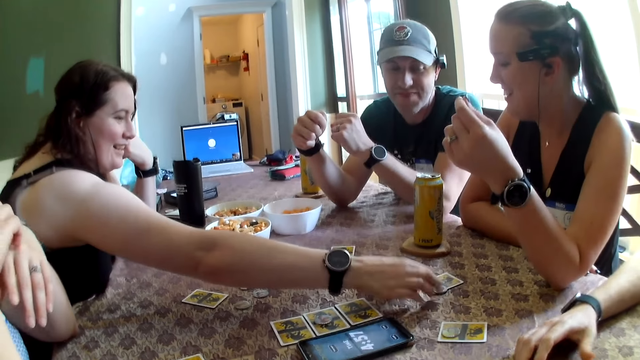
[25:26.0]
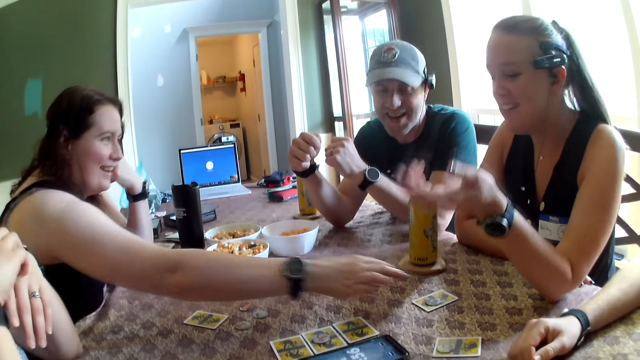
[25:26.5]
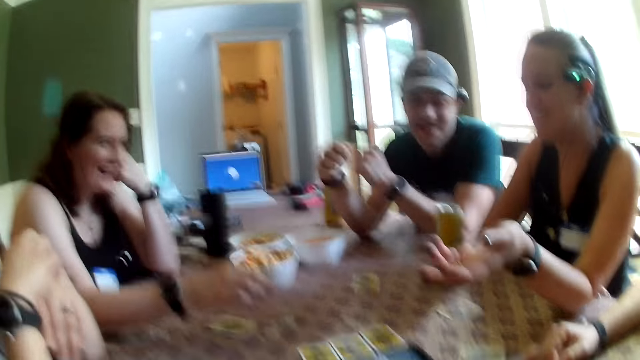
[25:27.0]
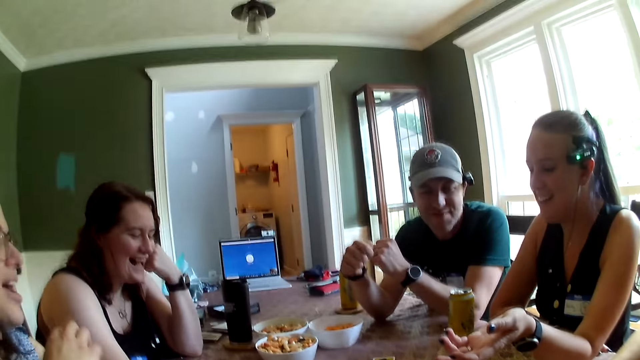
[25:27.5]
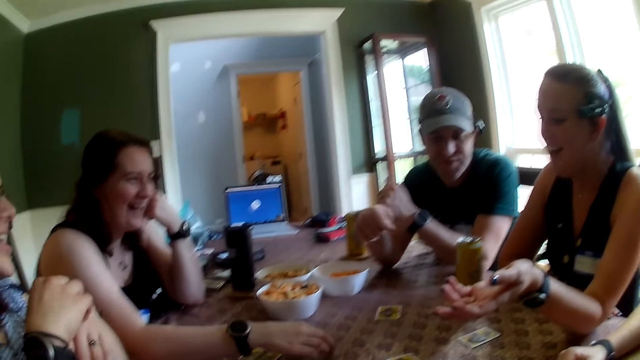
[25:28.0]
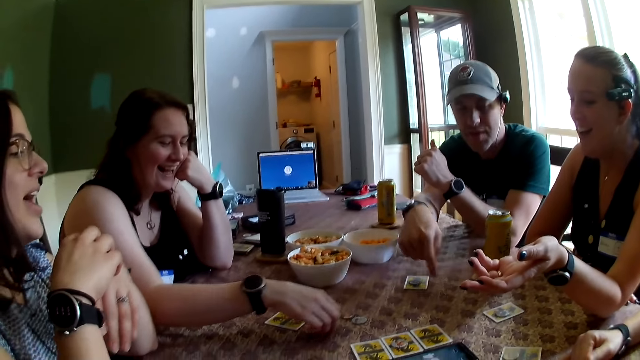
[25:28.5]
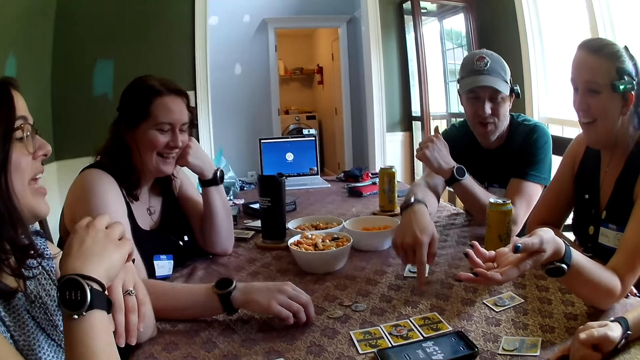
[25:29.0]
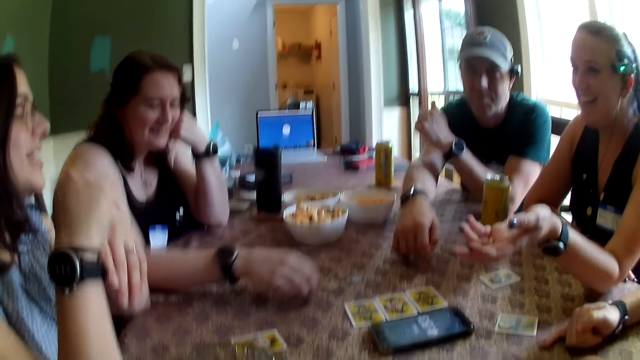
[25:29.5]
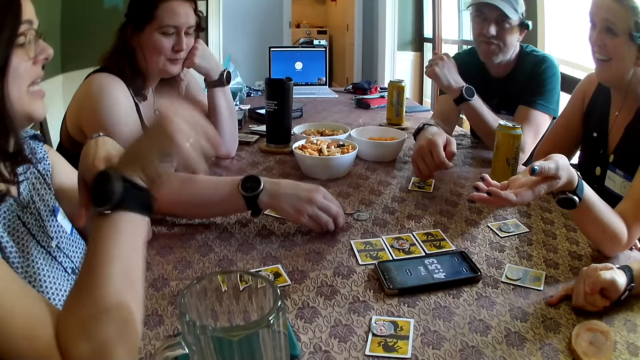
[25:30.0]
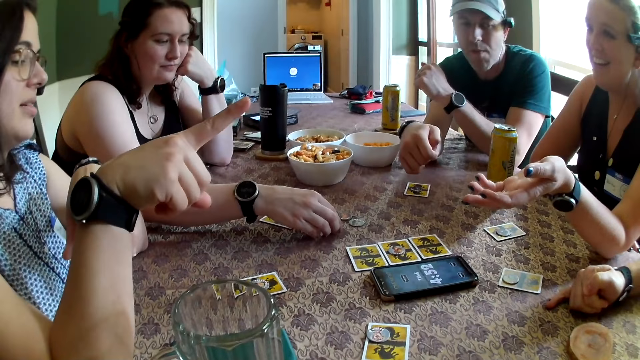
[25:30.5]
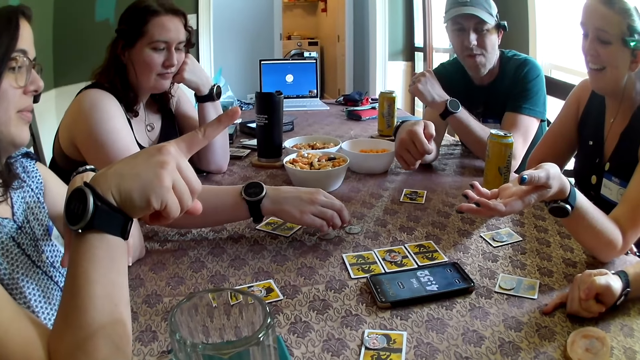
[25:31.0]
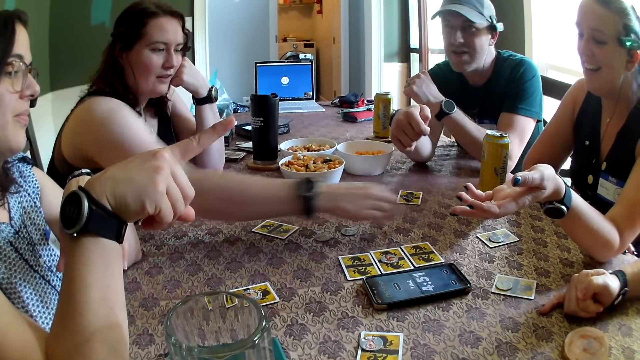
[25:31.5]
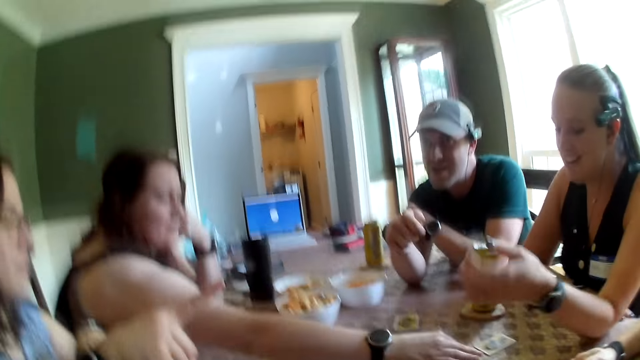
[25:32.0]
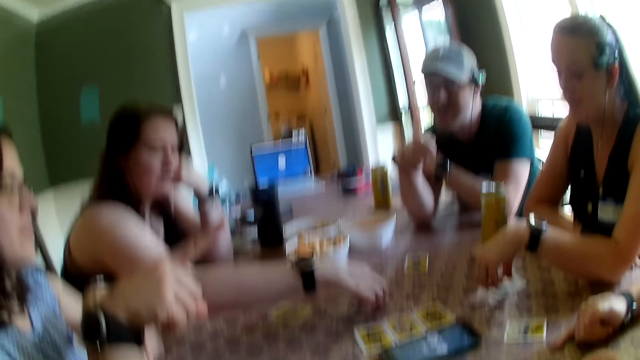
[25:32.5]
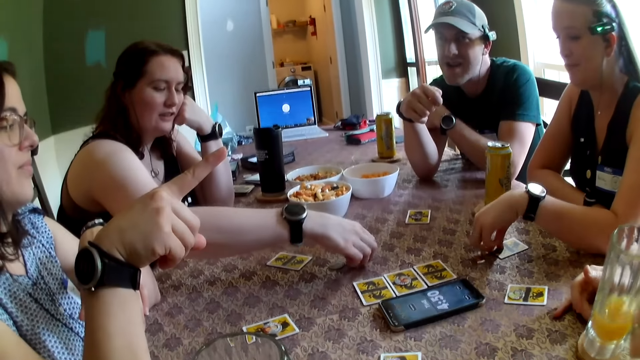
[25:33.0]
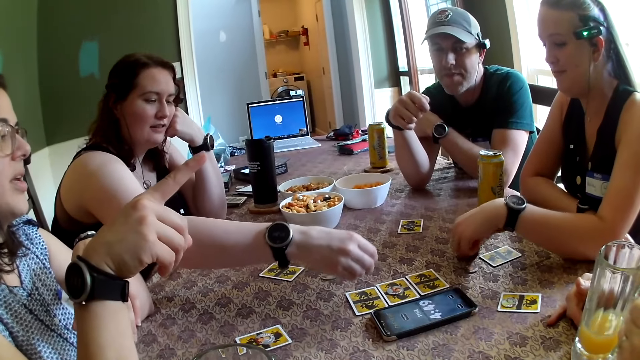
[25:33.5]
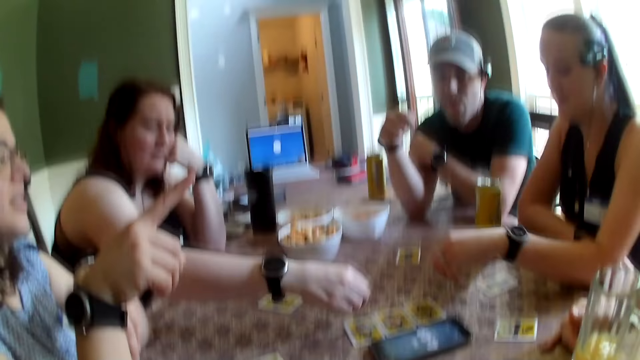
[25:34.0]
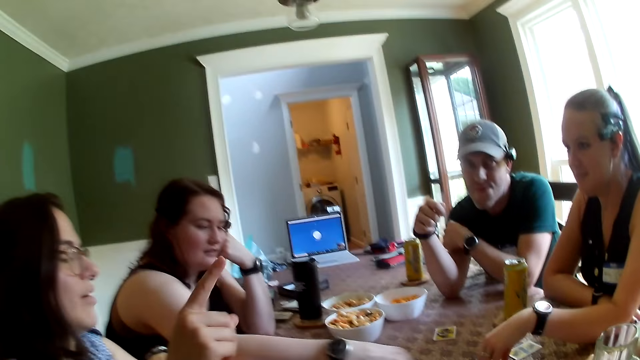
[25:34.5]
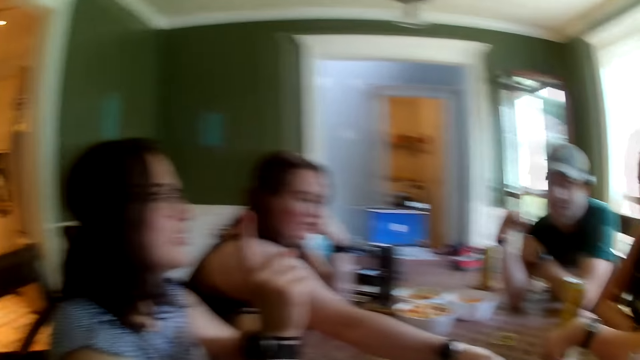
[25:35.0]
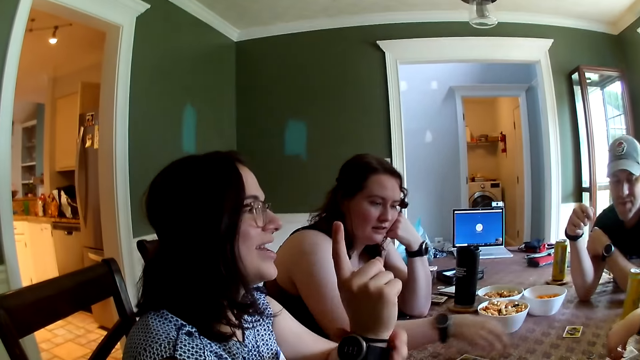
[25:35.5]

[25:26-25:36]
A woman places the coin in her right hand on a card on the table. The woman moves the coin on the card with her right hand. The woman is giving the coin to another woman. The first woman touches a coin on the table with her right hand, and moves a coin on the table with her right hand. The first woman touches the coin on the table with her right hand. The first woman picks up a coin with her right hand from the table, and places the coin in her right hand on the table. The first woman picks up a coin on the table with her right hand. The other woman moves the coin on a card with her left hand from the table. A man places the cup of juice in his right hand on the coaster. The first woman places the coin in her right hand on a card on the table. The other woman moves the coin on a card with her left hand from the table.

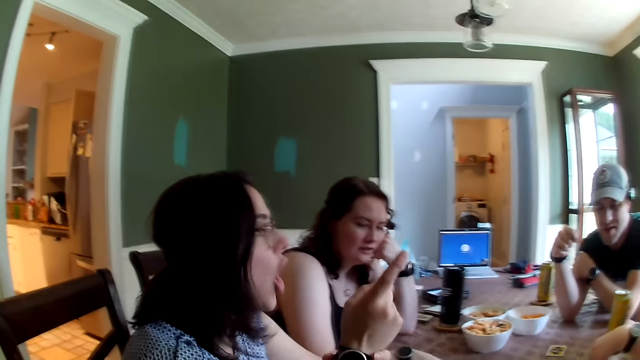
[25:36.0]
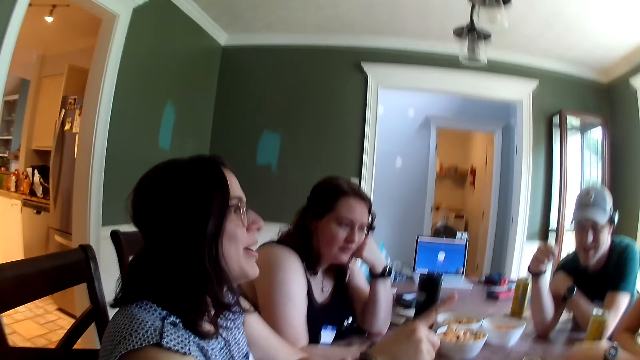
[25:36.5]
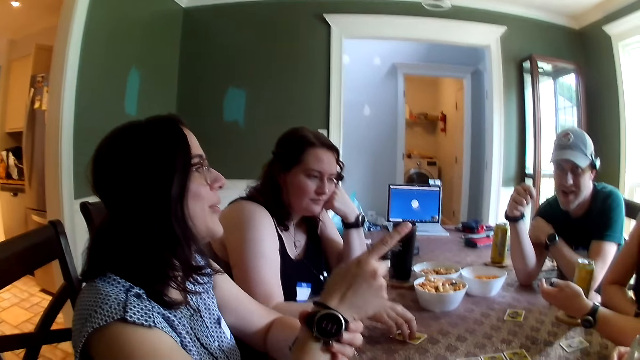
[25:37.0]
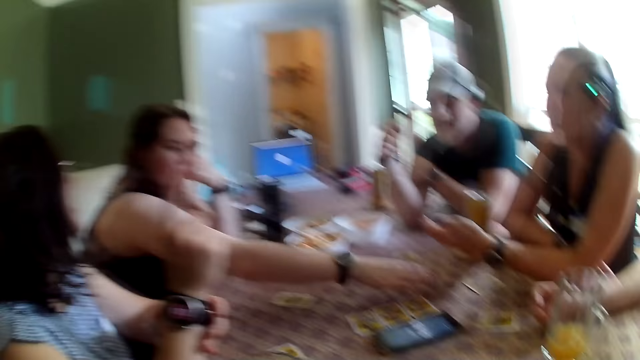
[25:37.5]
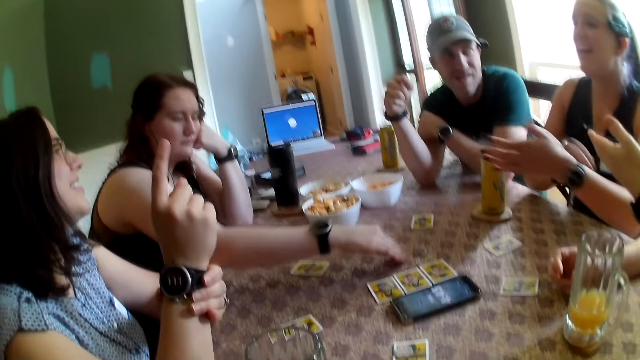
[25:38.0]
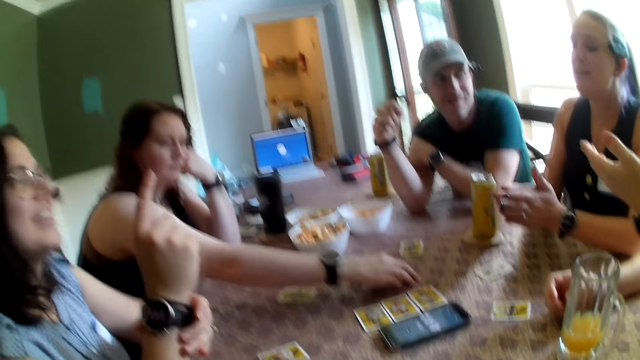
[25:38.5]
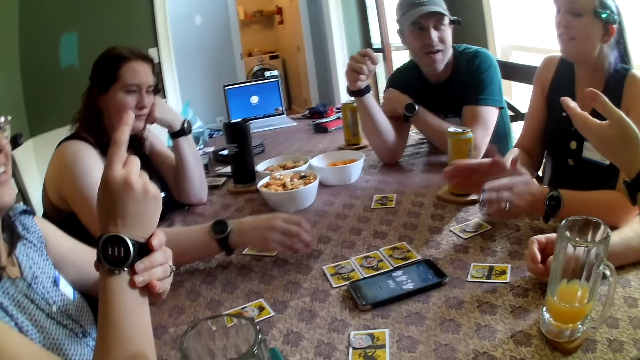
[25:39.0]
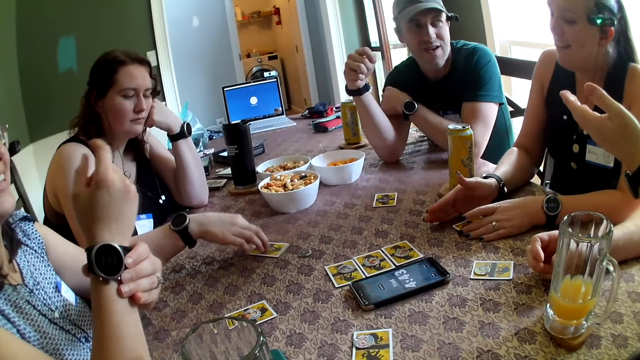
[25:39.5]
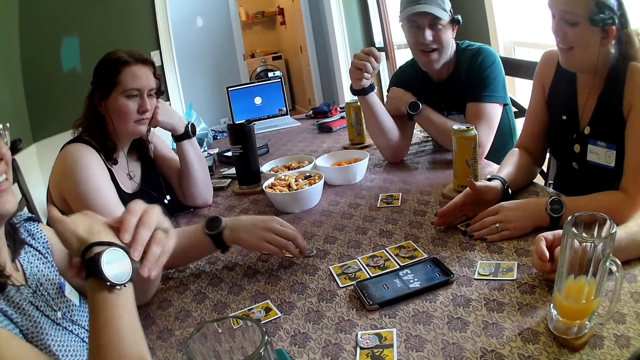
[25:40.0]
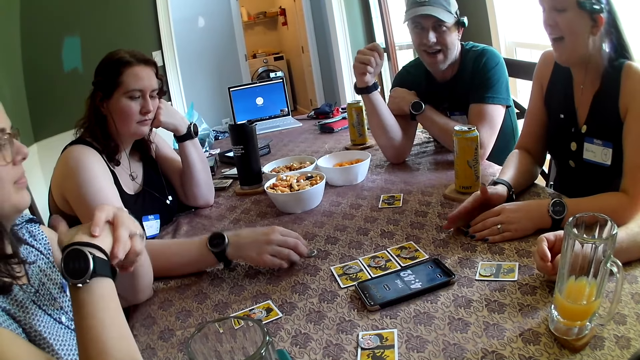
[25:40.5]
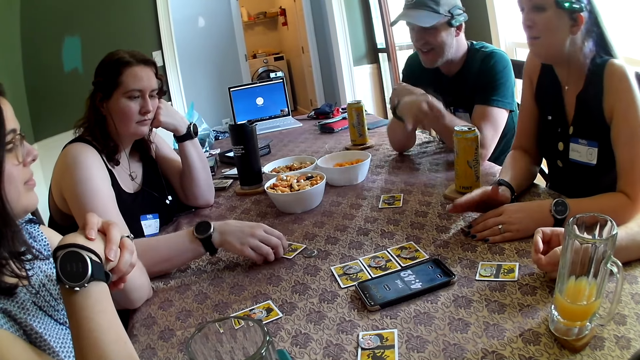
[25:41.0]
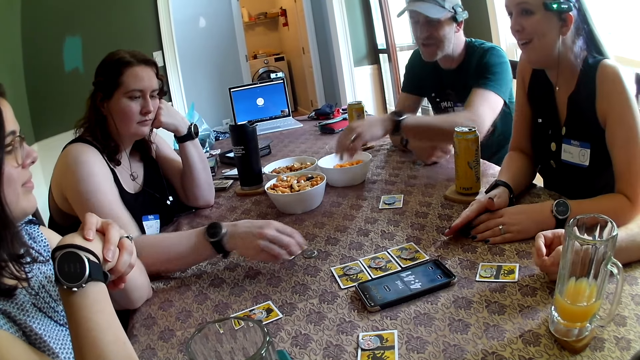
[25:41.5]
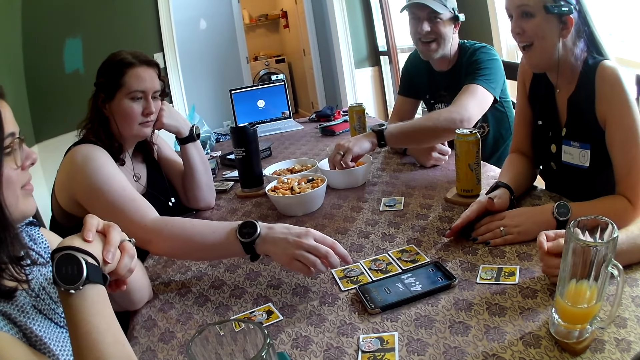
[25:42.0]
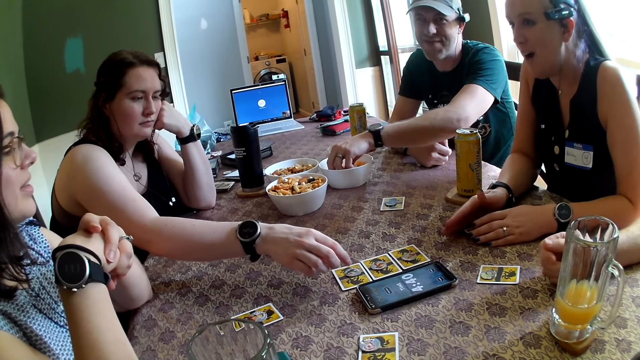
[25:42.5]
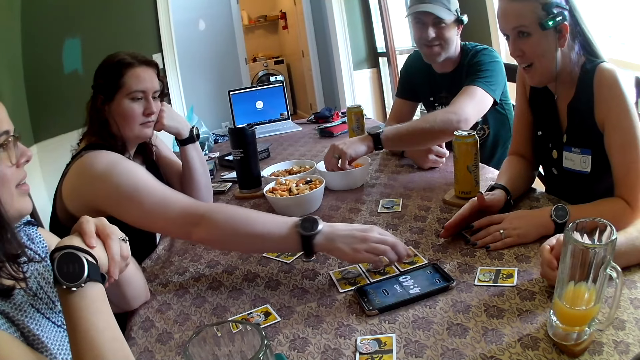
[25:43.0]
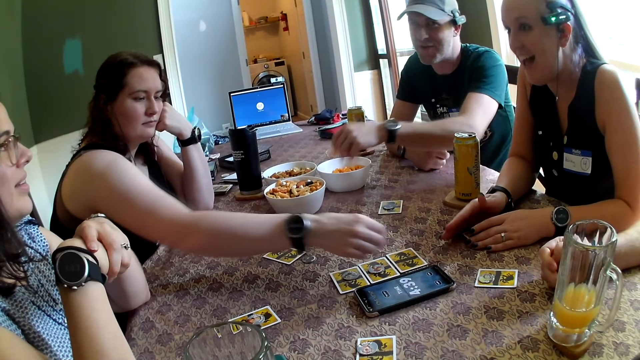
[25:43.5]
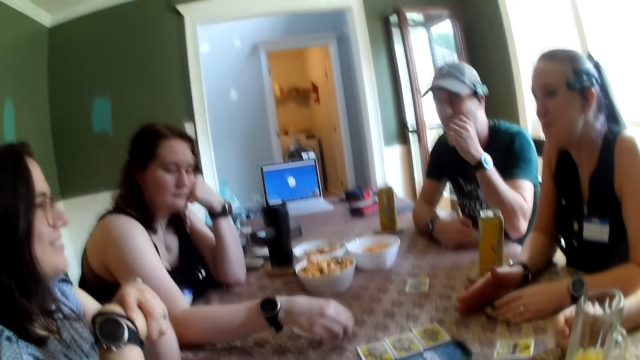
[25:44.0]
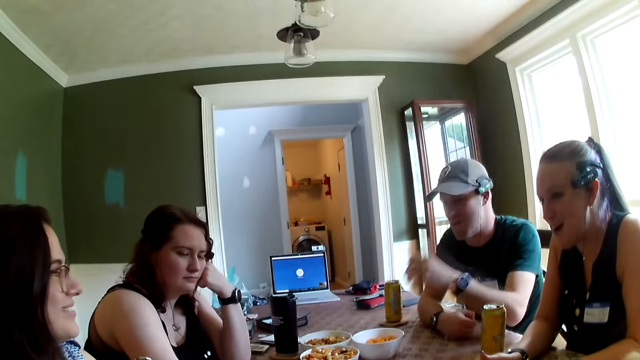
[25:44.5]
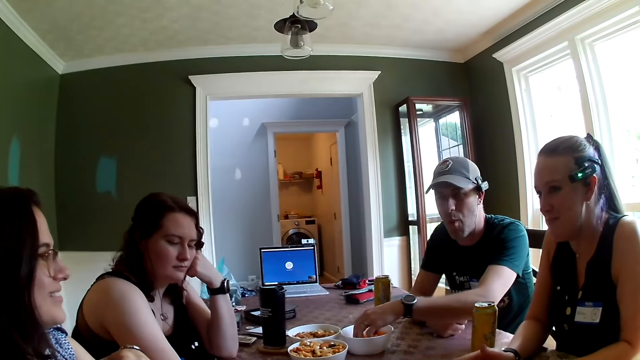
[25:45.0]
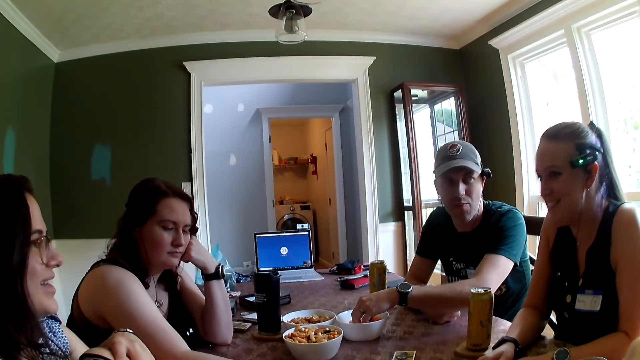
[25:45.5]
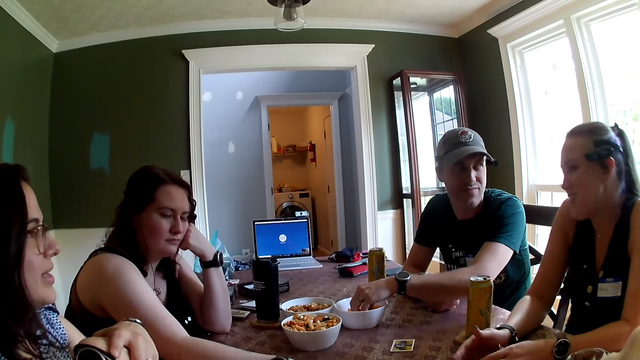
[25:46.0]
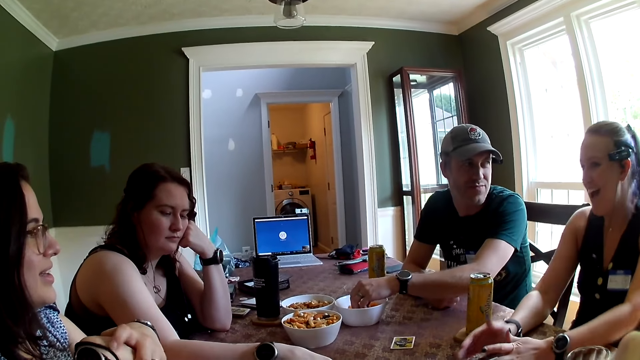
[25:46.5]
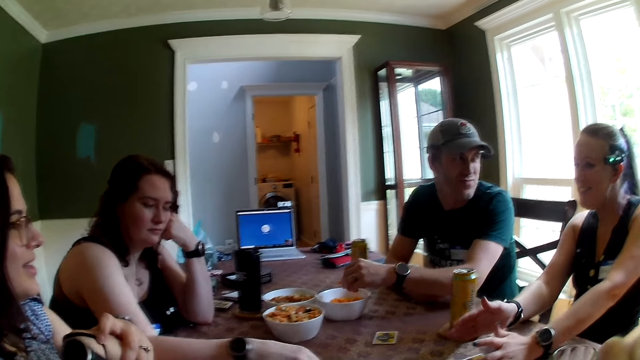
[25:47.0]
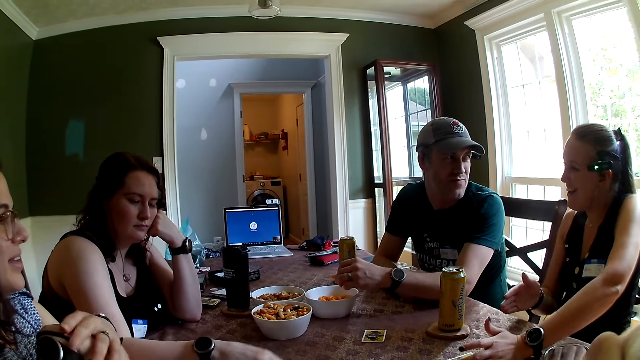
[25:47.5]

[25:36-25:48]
The woman touches a card on the table with her right hand. She moves a coin on the table with her right hand. Another woman places her left hand on the card with a coin on it. The first woman moves a card on the table with her right hand. The other woman taps her right hand on the table. The first woman touches a coin on the table with her right hand. The other woman taps her right hand on the table. The first woman touches a card on the table with her right hand. The man picks up a cheese puff with his left hand from the bowl of cheese puffs. The first woman picks up a coin on a card with her right hand. She places the coin in her right hand on the table. The man eats the cheese puff in his left hand. He picks up a couple of cheese puffs with his left hand from the bowl of cheese puffs.
